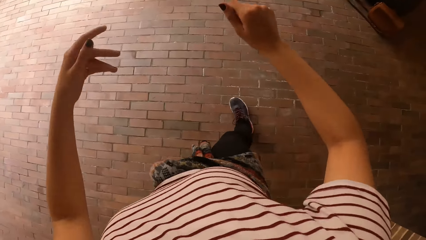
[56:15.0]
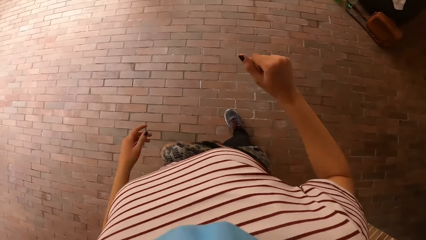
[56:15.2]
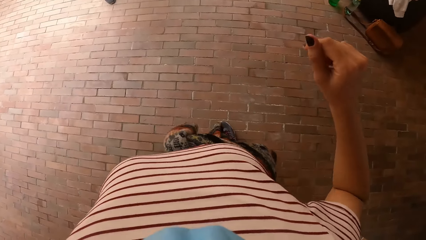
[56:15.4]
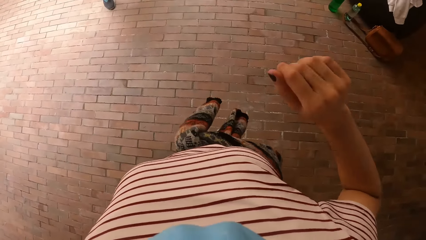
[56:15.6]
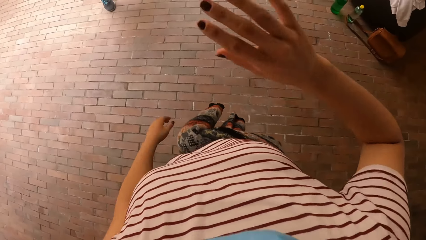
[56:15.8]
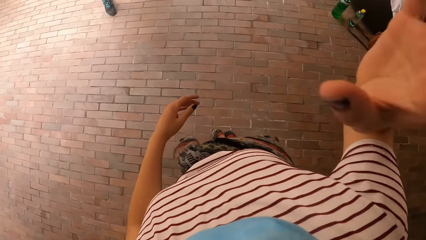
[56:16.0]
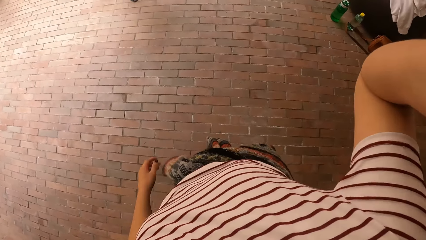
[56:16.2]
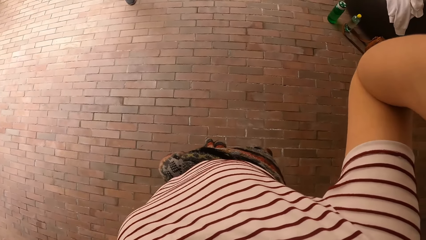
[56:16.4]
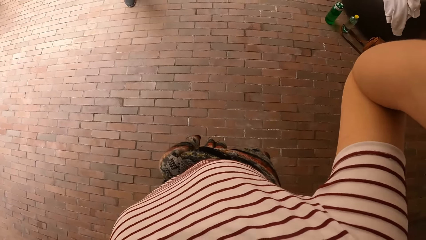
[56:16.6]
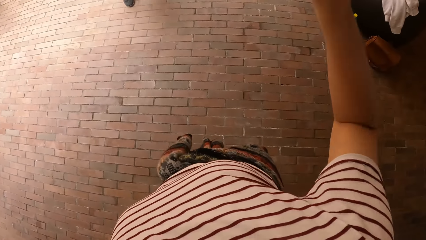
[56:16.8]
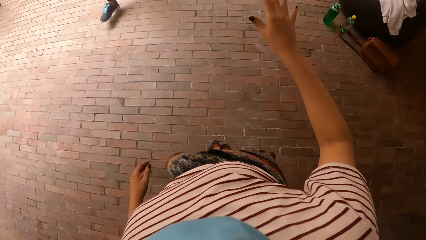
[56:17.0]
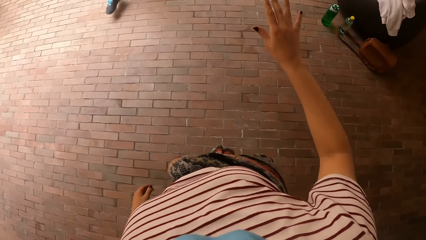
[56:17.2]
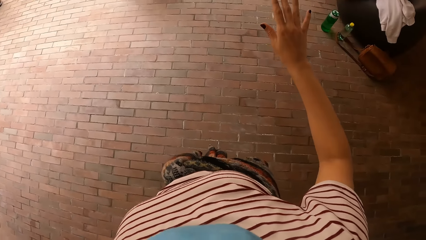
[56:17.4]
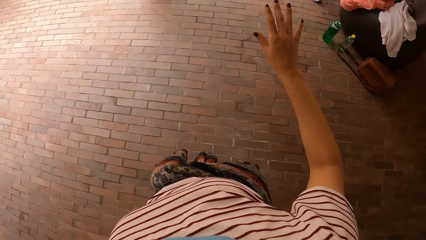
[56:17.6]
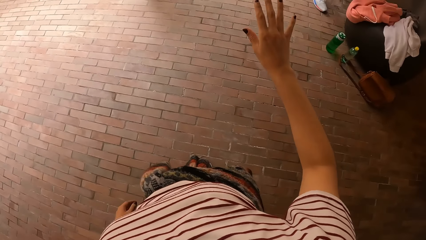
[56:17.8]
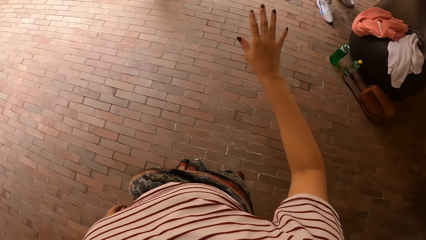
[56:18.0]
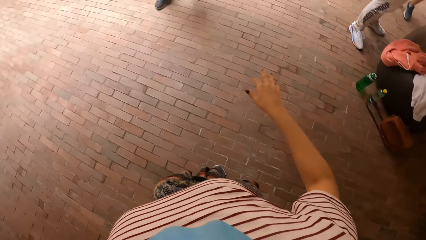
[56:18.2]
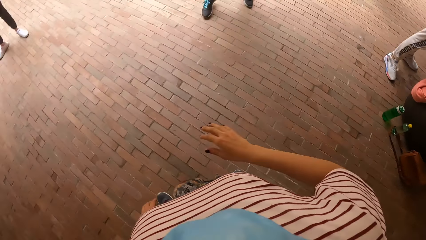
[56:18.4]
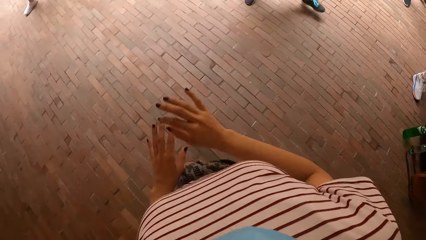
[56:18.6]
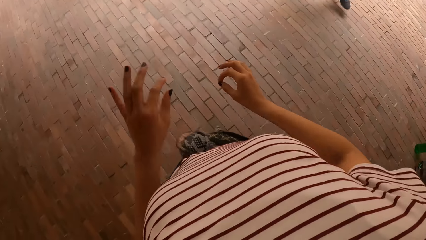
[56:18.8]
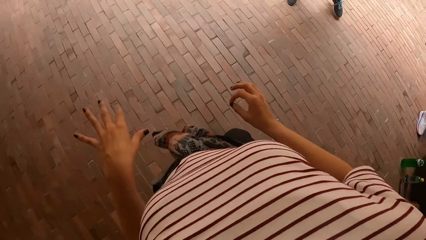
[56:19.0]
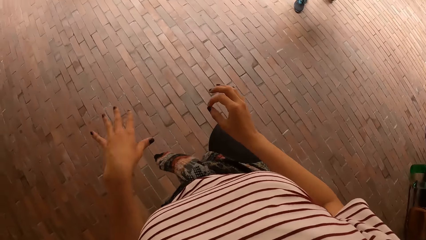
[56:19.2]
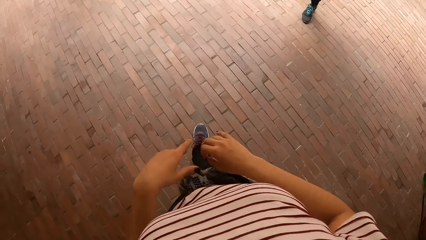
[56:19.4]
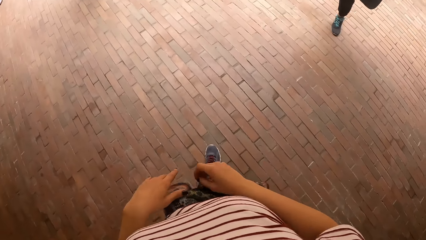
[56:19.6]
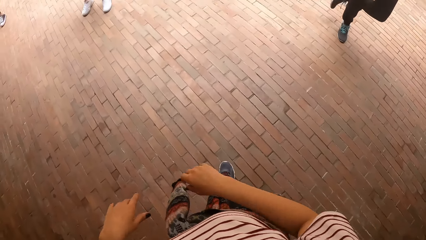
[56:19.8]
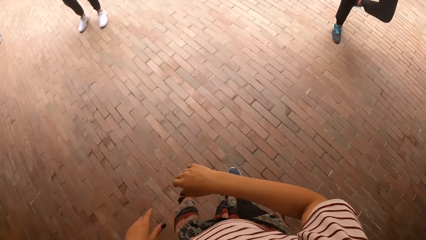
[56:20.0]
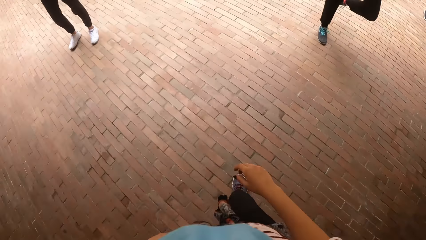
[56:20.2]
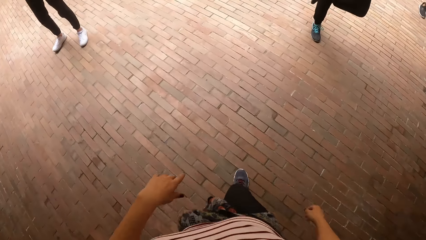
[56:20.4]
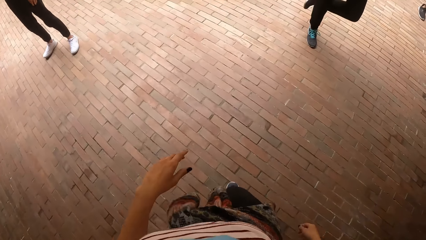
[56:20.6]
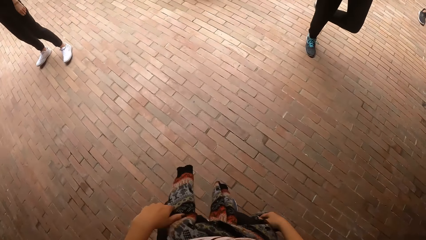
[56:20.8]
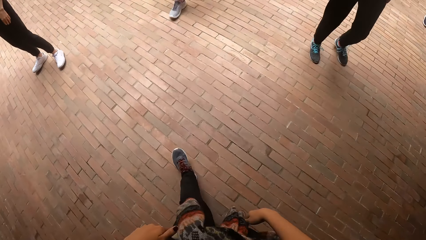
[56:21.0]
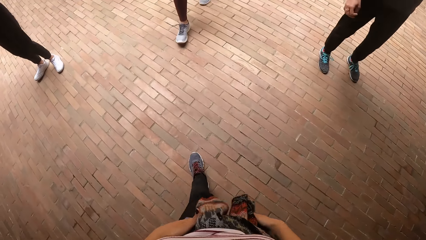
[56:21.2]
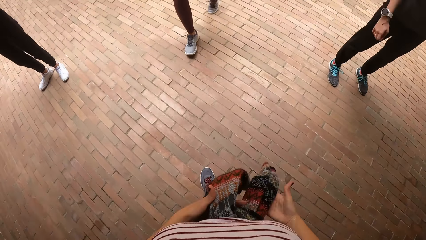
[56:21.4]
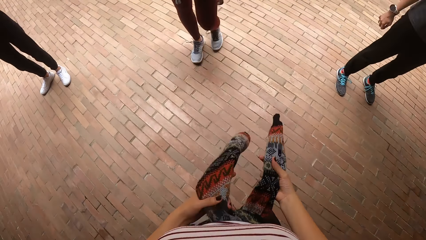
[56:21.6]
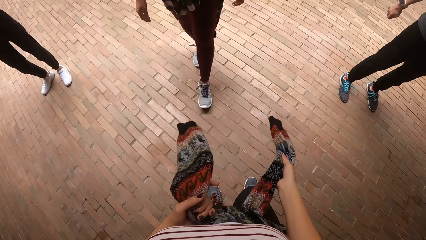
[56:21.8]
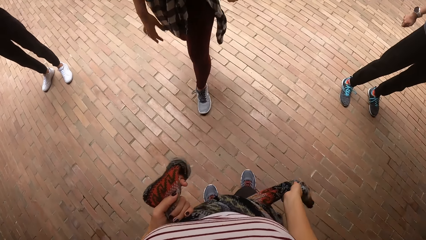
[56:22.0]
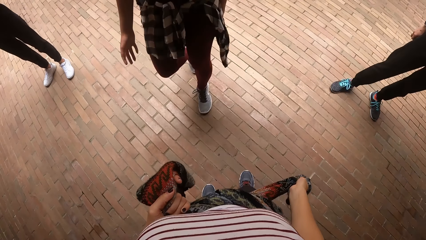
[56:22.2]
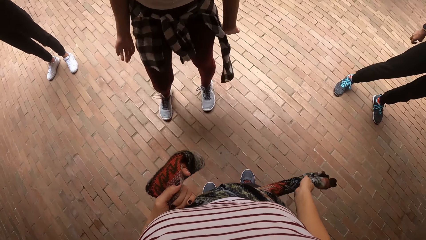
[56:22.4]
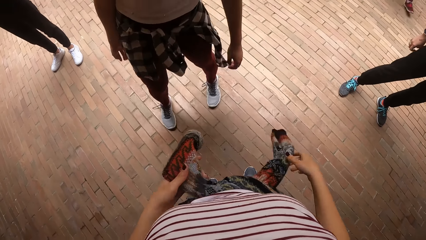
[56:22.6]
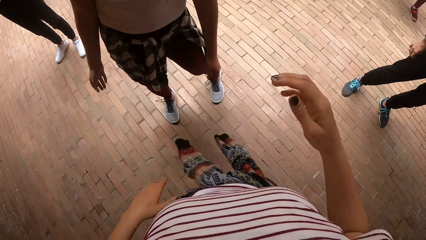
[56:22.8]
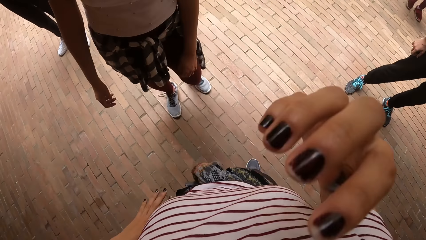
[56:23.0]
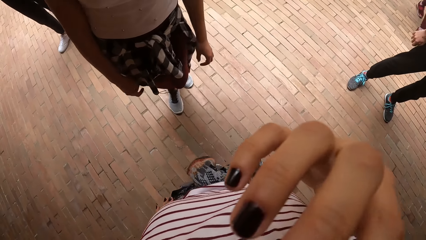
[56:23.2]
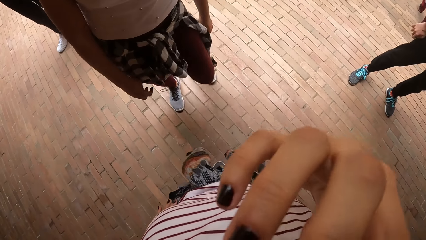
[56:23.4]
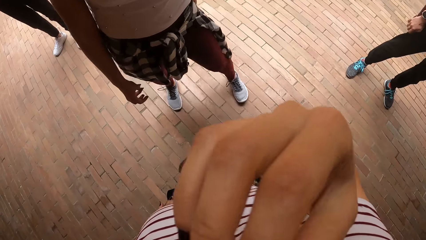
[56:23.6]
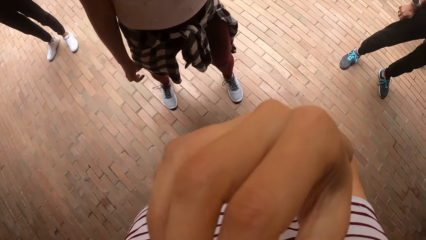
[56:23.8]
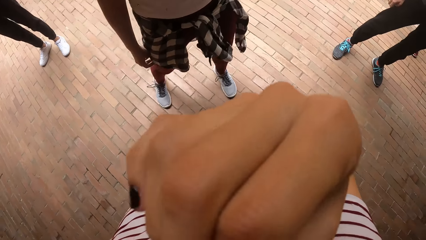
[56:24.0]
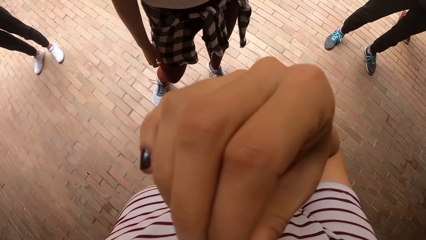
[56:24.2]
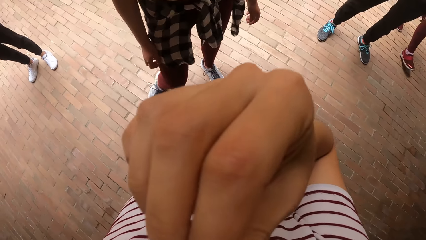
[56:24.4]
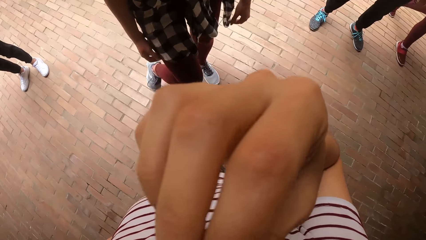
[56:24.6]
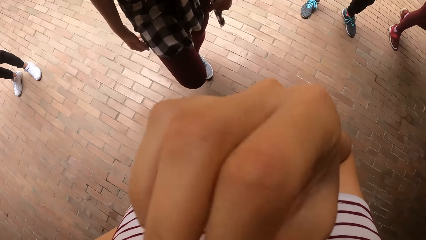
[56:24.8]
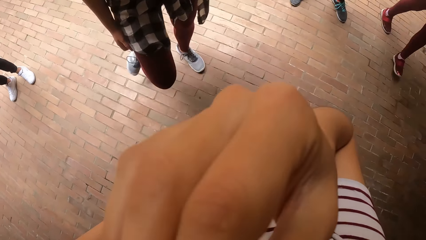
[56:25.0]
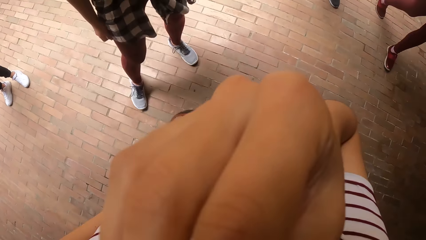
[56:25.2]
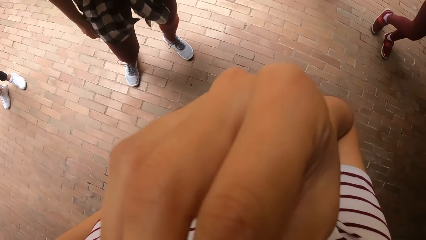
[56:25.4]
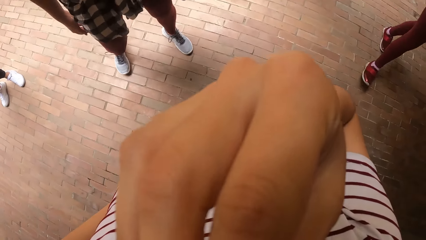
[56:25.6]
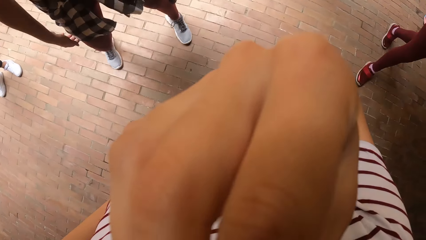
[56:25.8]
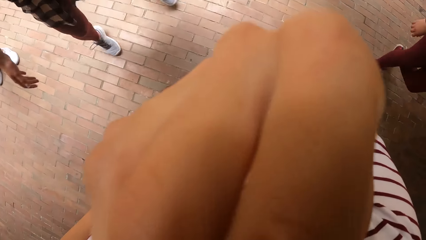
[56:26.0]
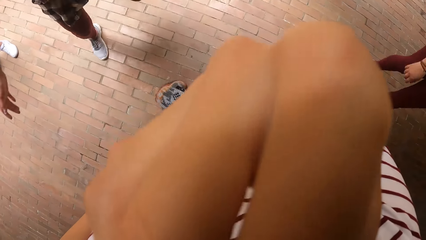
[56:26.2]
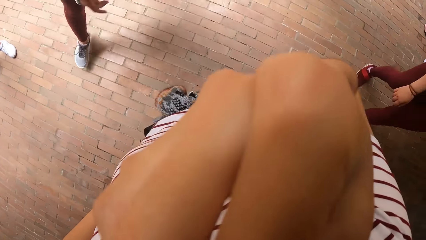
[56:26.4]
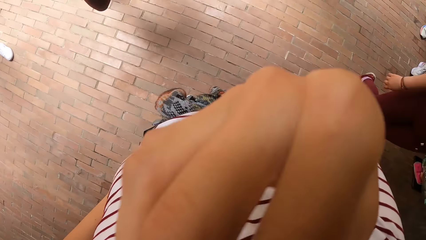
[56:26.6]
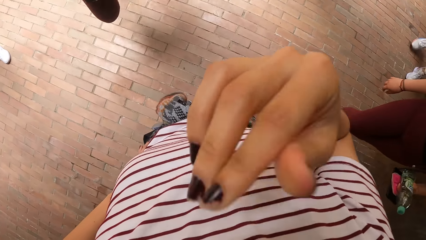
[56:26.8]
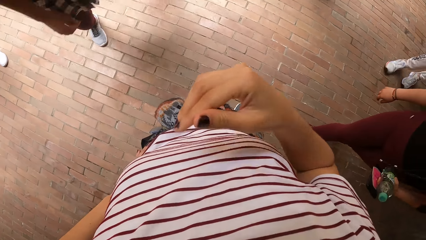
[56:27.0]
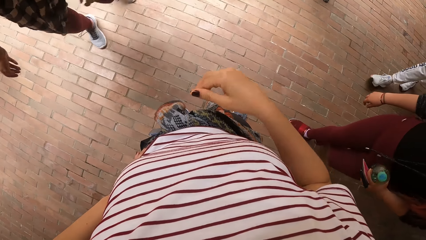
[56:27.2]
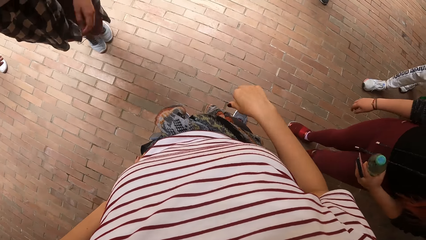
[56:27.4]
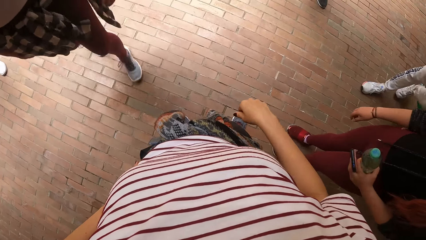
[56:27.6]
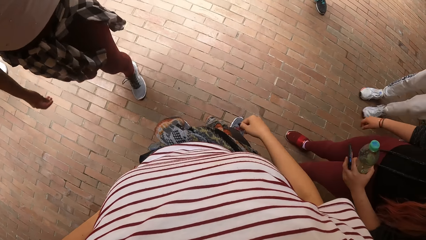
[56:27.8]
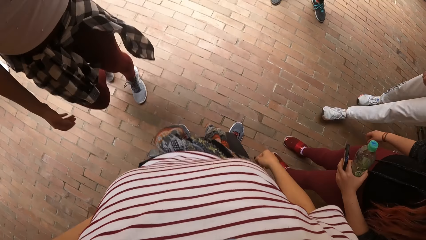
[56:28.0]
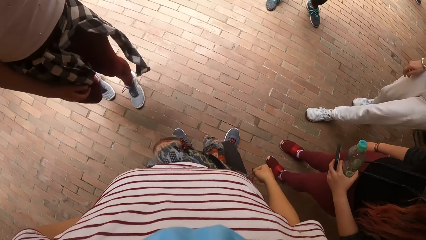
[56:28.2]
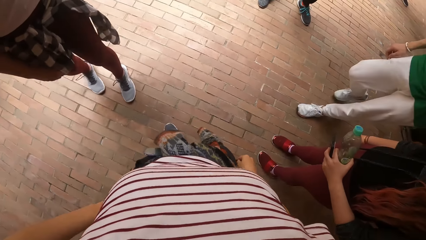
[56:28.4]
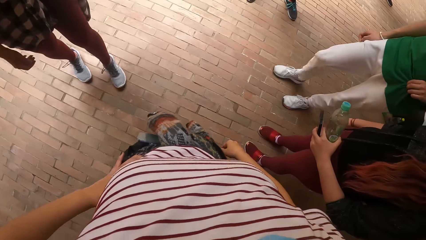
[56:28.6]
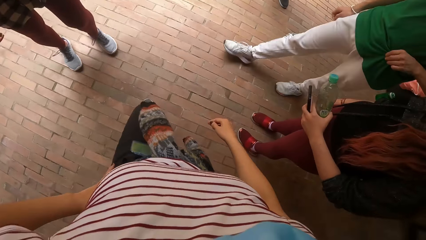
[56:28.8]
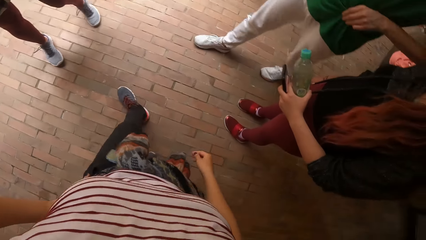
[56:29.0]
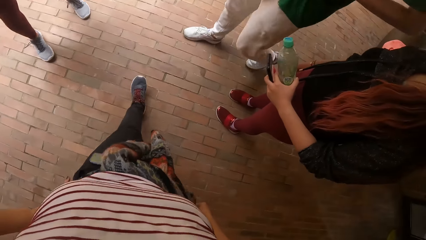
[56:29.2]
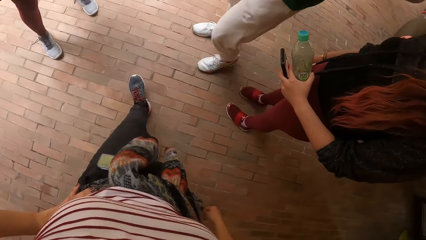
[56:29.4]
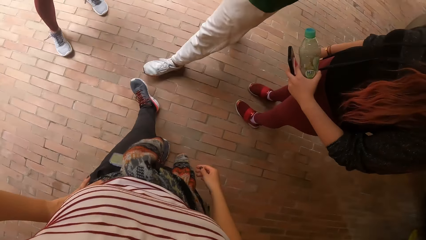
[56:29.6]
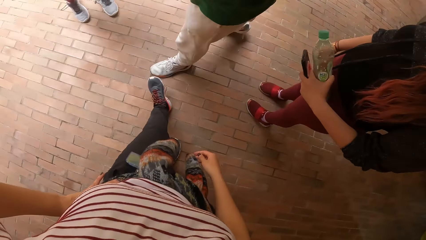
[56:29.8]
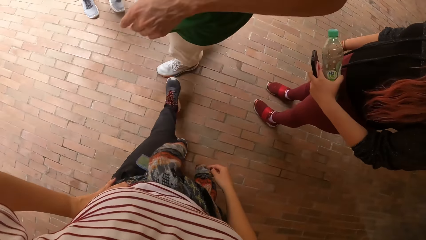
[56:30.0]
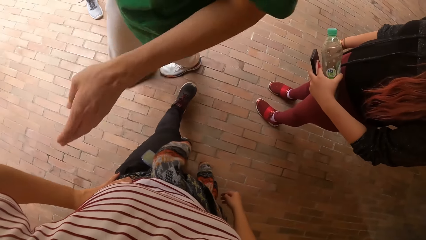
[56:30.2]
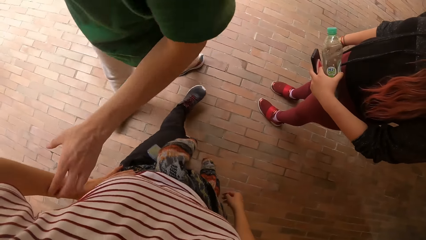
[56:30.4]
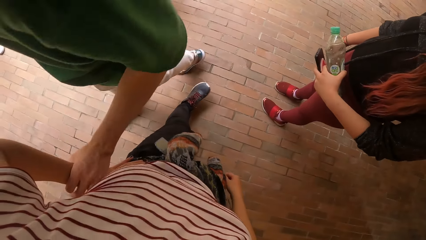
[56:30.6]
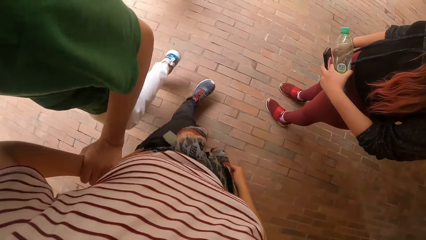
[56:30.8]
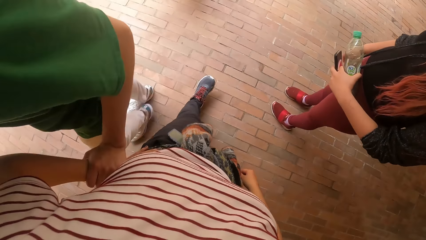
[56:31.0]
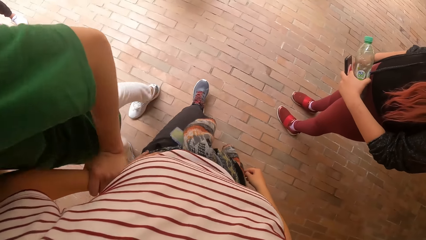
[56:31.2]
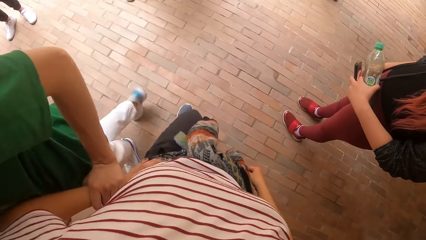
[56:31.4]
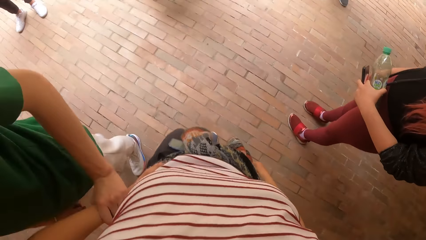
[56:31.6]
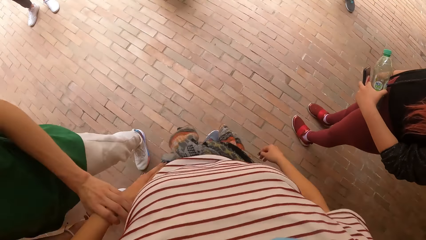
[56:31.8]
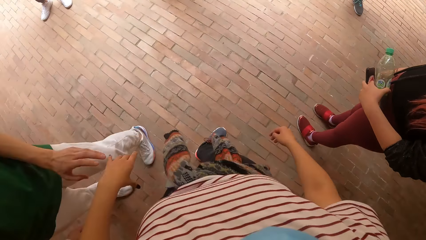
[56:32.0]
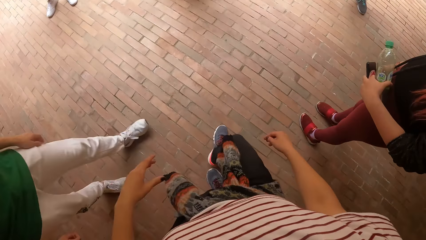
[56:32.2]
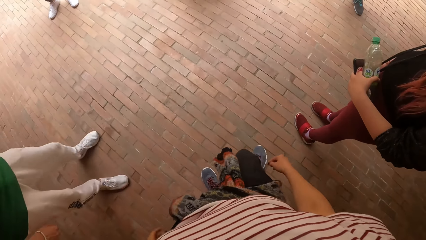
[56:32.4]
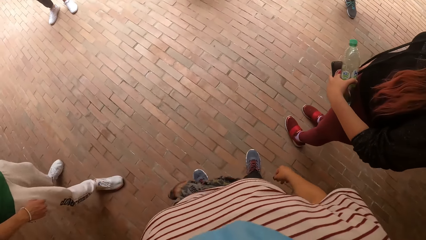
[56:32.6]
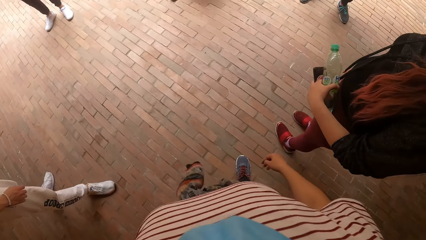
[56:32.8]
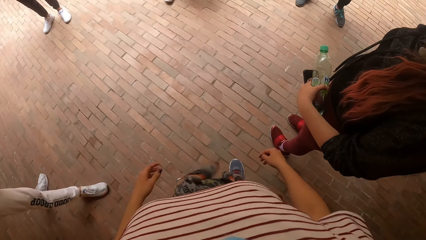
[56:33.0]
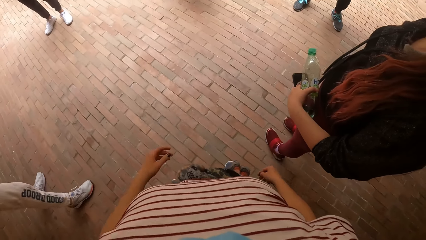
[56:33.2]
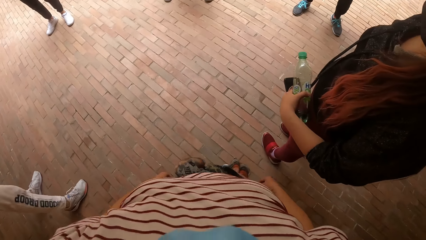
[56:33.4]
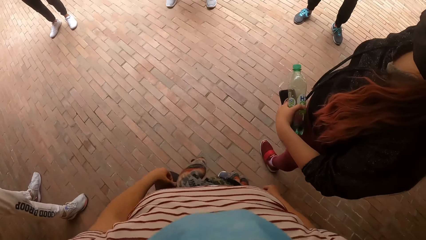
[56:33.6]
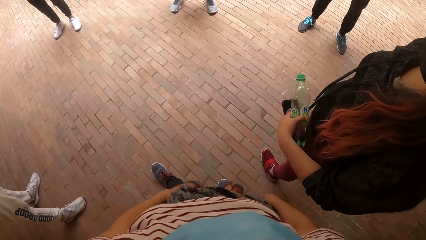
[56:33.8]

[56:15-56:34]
The camera wearer moves forward. She lifts a hand and lowers the hand. She repositions a leg. A woman walks towards the camera wearer. The camera wearer holds a sweater. She tightens her sweater. The woman walks around. The camera wearer touches the mask on her face with her right hand. She moves the hand away. Another lady stops walking. A man walks past the camera wearer. The man walks around. The man holds the camera wearer with his left hand. The camera wearer moves back.
